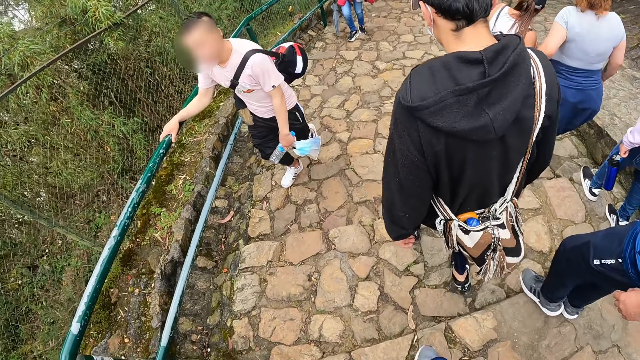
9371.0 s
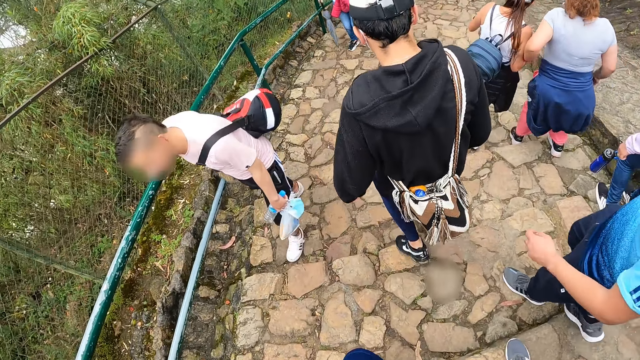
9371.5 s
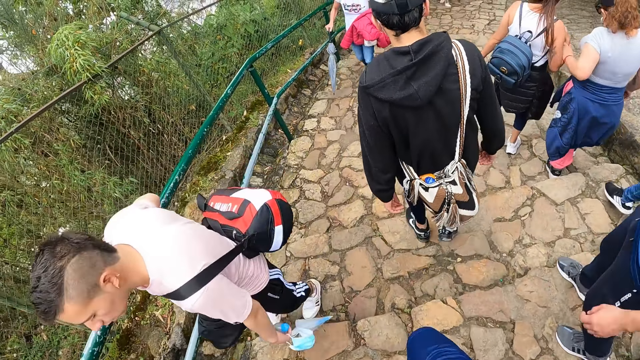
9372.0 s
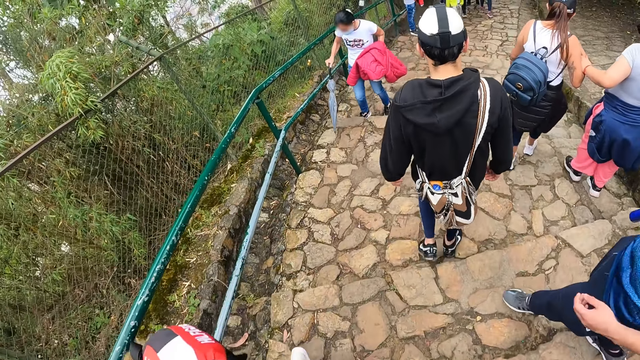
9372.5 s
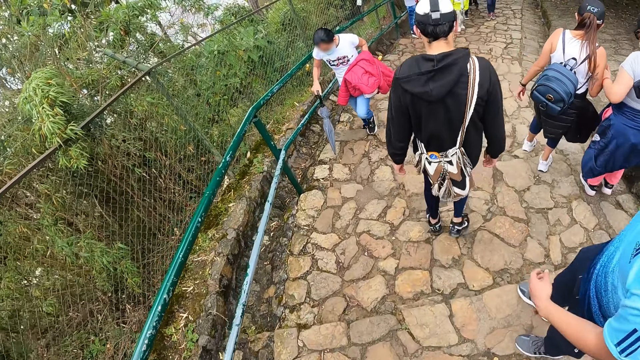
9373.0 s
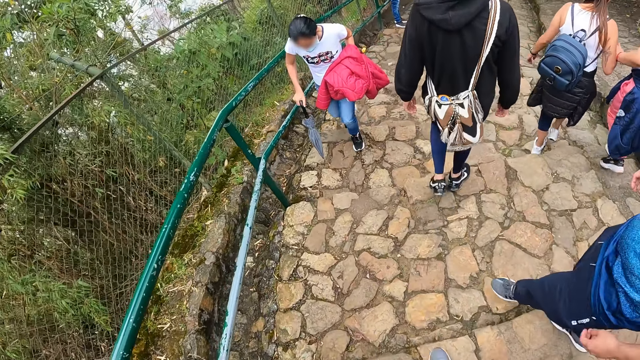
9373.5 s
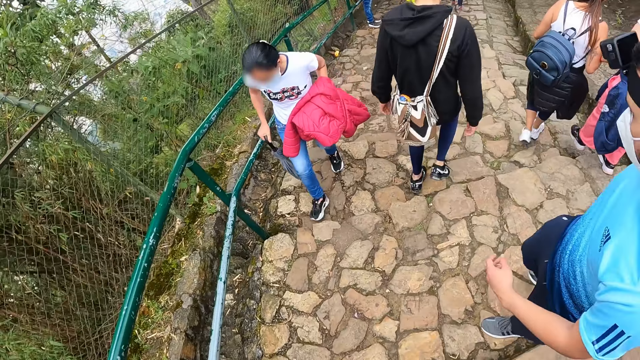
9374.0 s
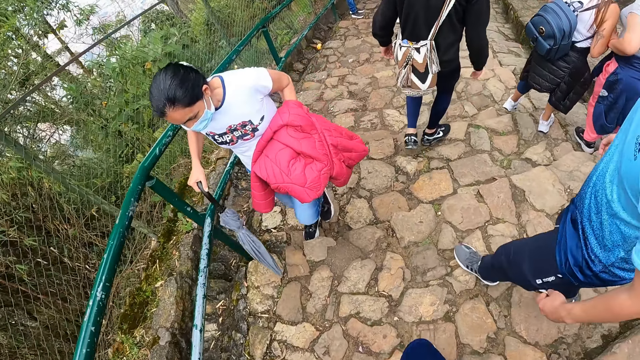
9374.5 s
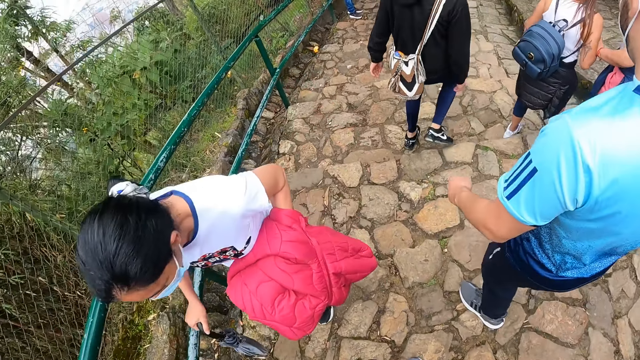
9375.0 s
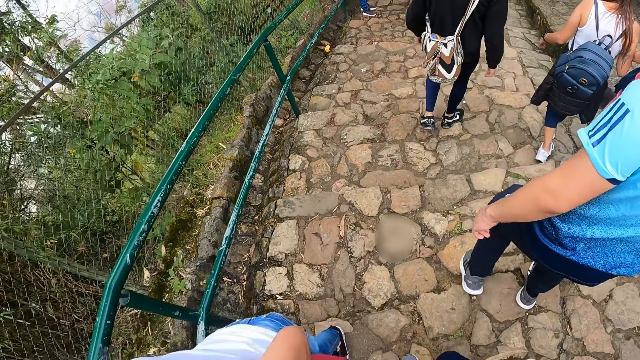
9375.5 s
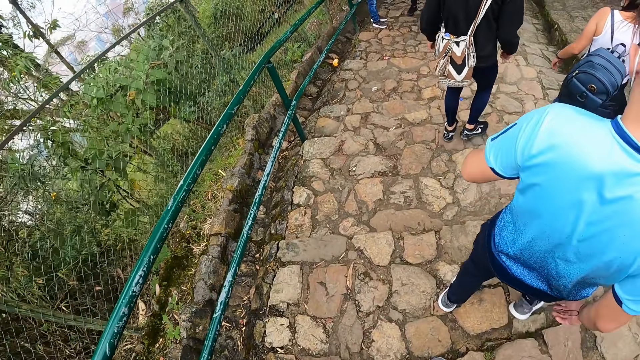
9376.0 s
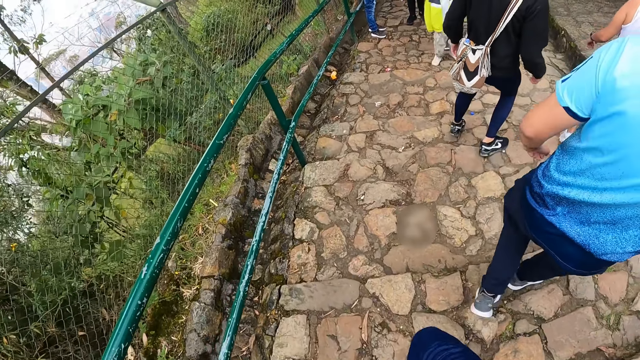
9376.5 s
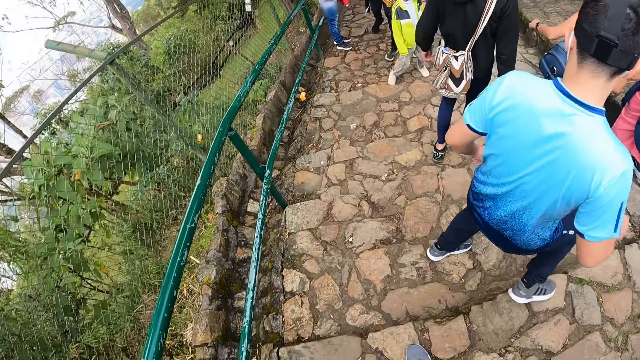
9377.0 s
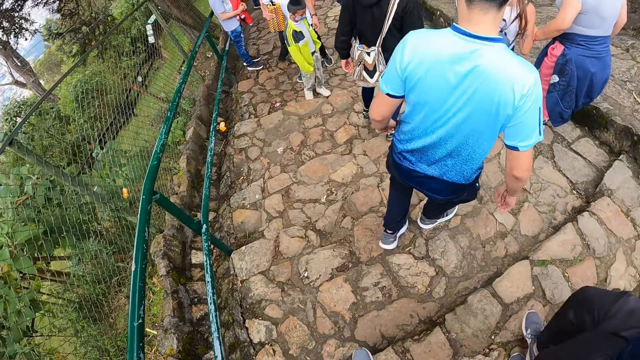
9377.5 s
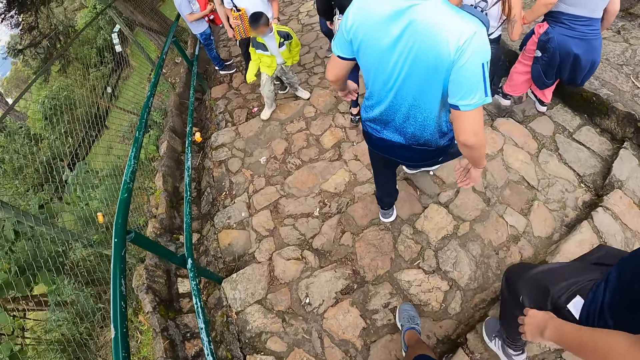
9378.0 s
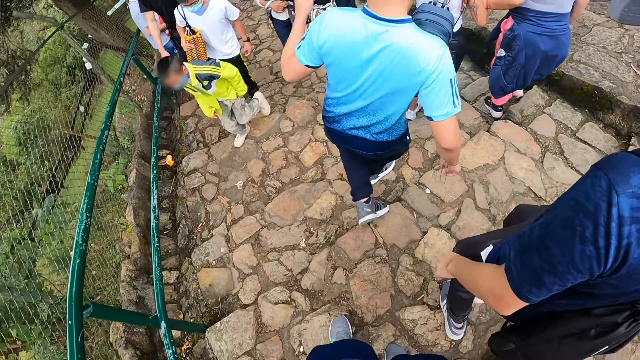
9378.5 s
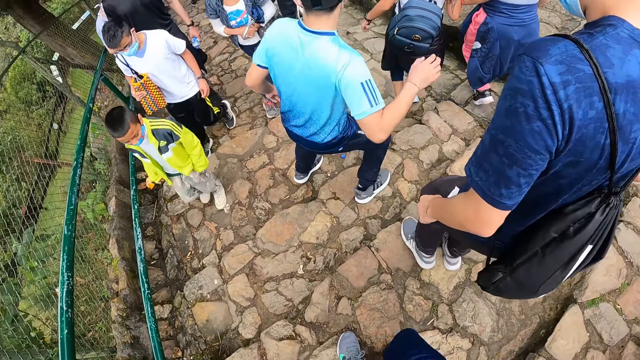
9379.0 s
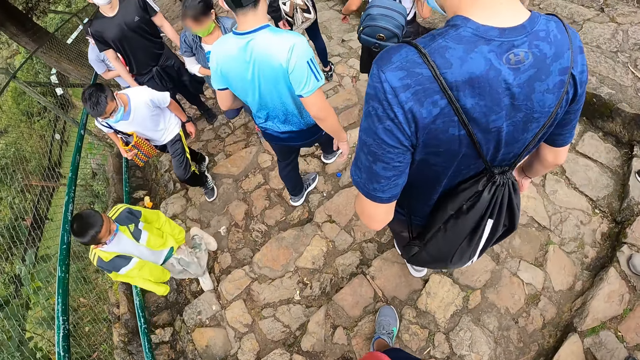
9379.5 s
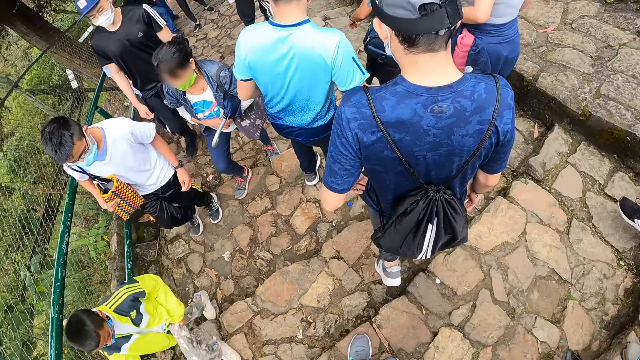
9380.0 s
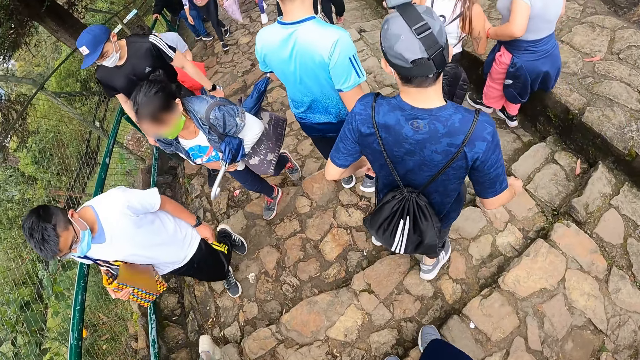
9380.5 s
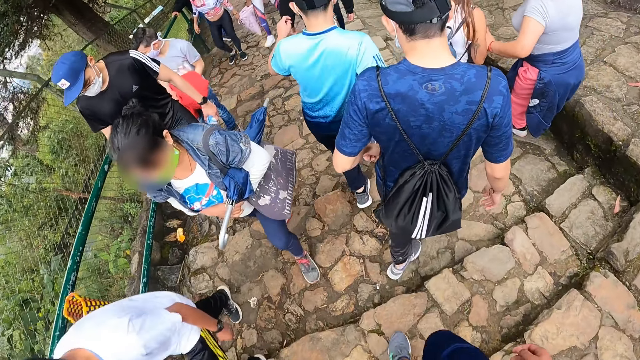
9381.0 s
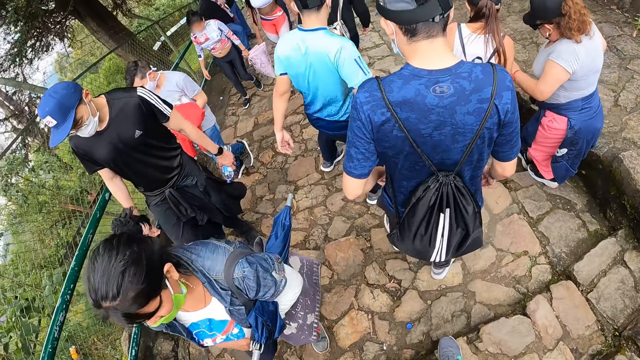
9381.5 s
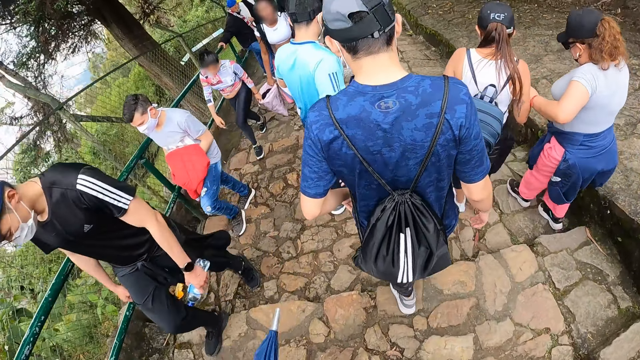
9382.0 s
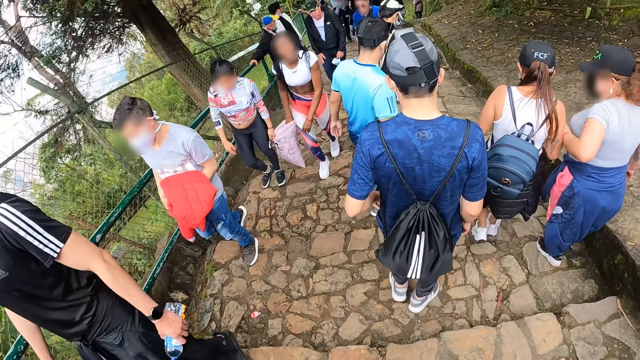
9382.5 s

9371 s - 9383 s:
The camera wearer walks.

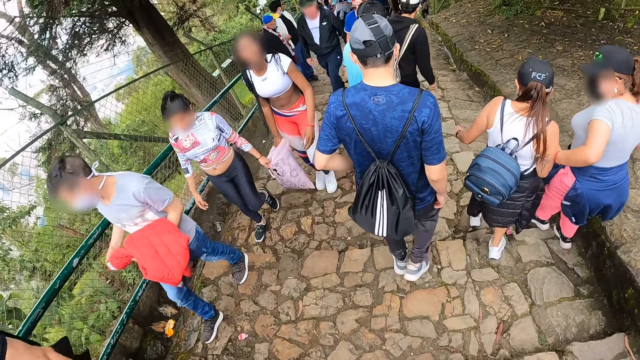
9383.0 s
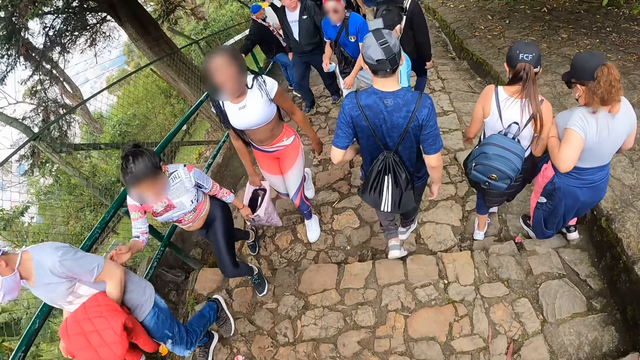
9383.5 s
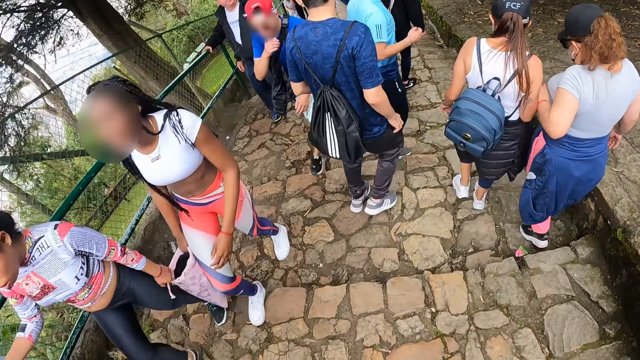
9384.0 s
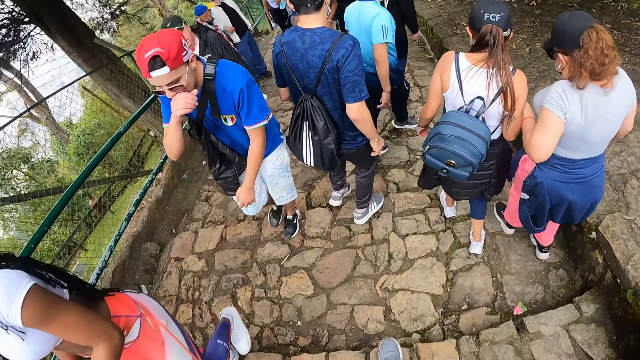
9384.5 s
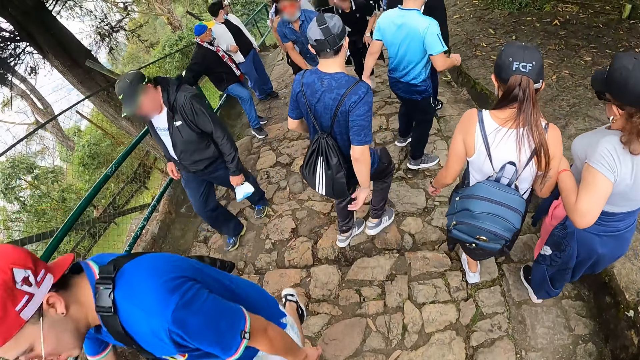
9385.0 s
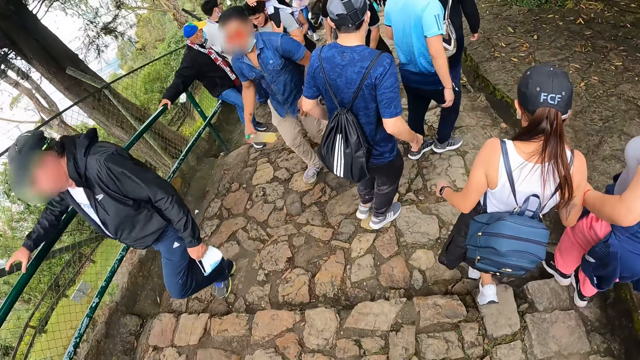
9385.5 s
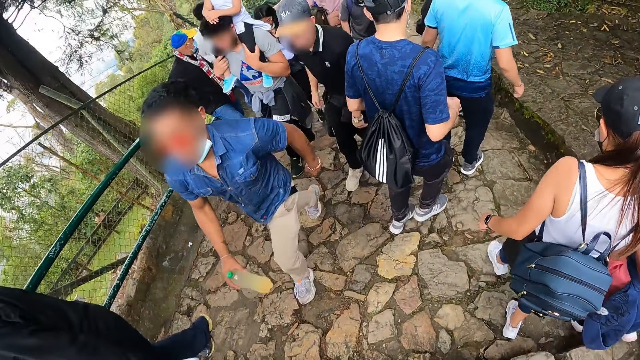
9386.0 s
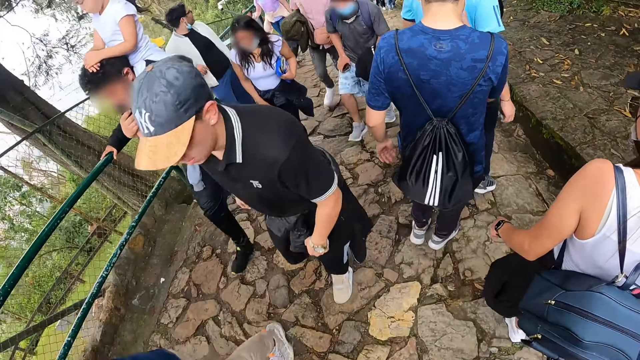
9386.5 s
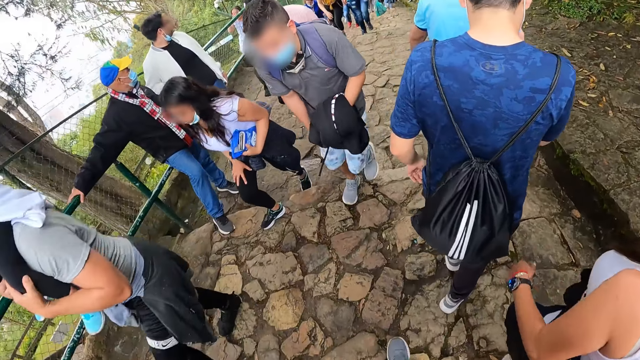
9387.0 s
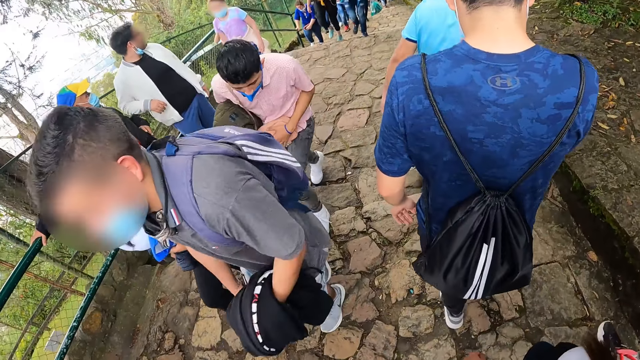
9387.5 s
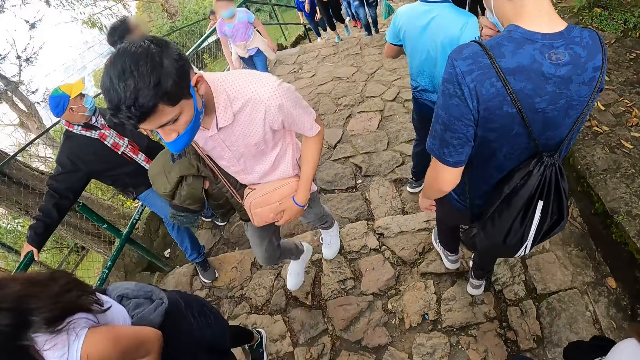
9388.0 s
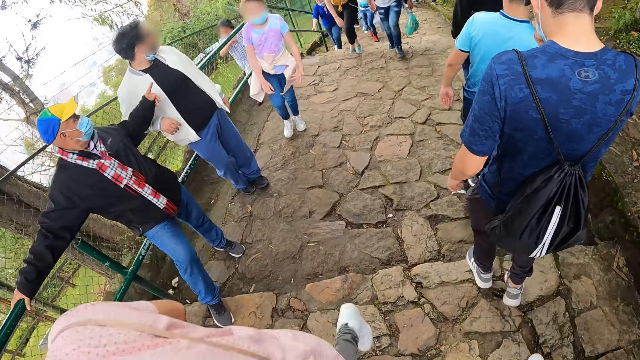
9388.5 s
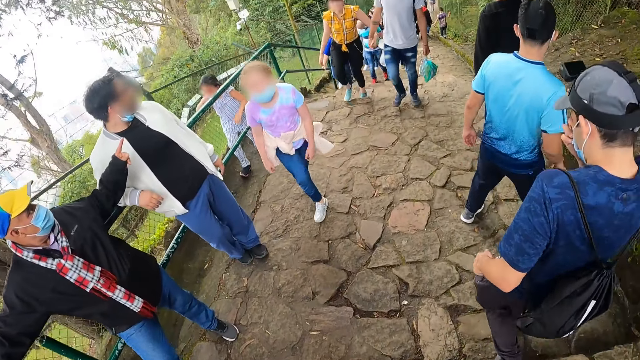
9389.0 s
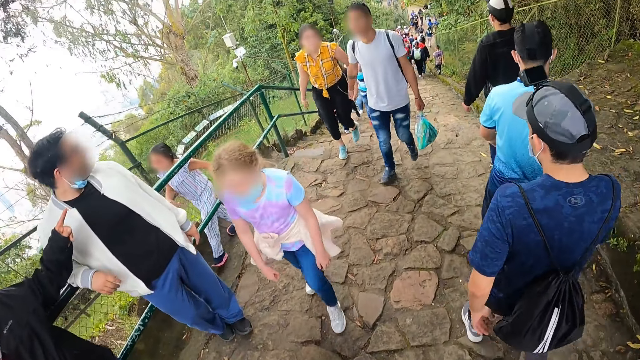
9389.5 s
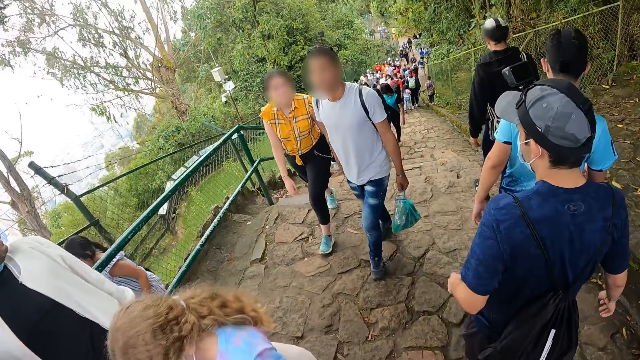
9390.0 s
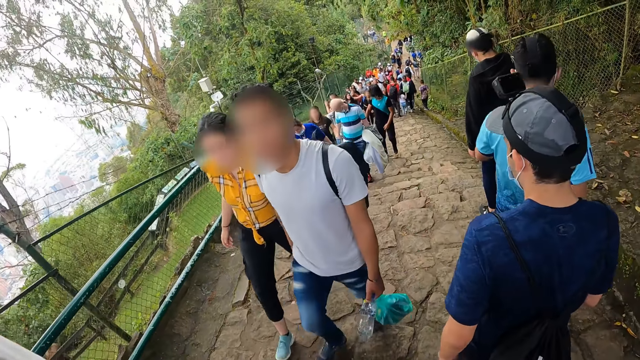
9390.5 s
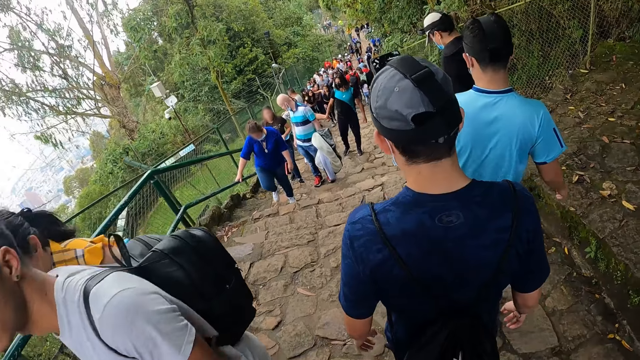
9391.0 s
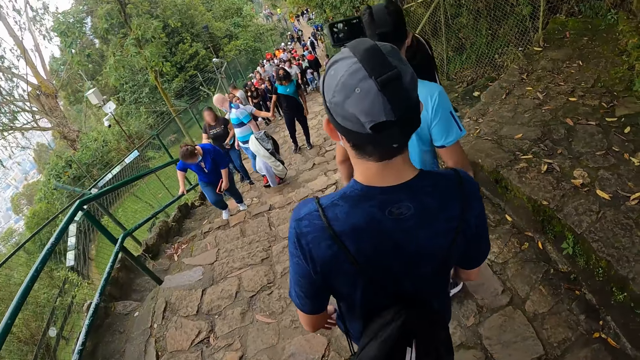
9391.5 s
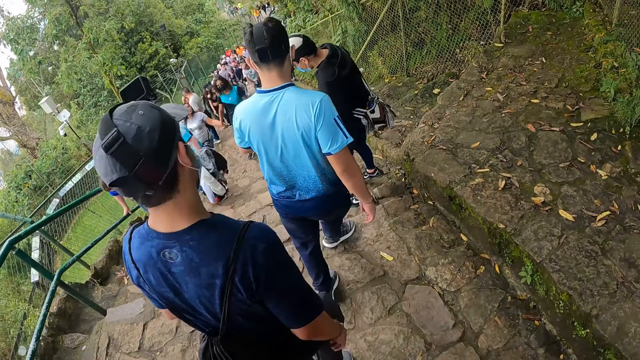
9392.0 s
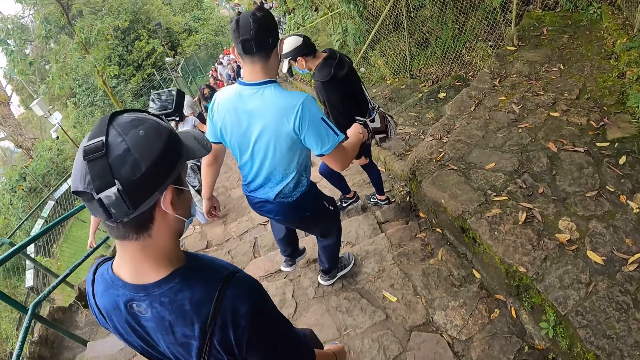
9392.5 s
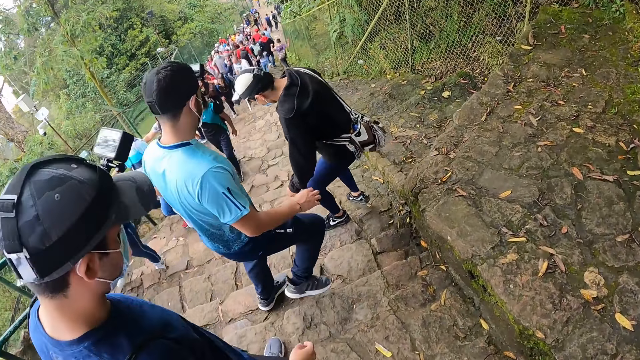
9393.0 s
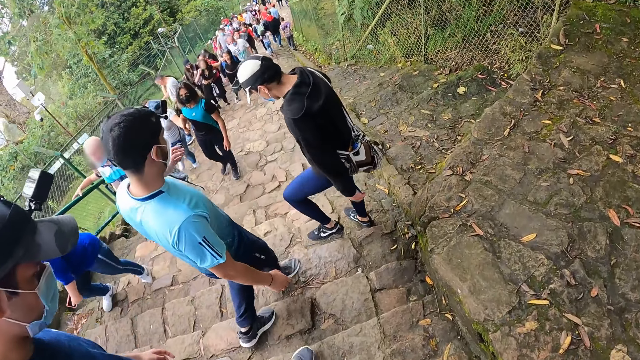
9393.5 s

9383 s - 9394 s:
The man adjusts the facemask on his face with his right hand. The camera wearer walks.
